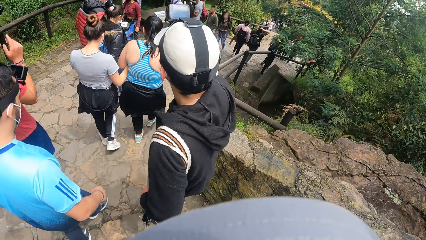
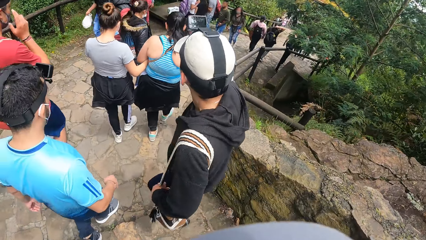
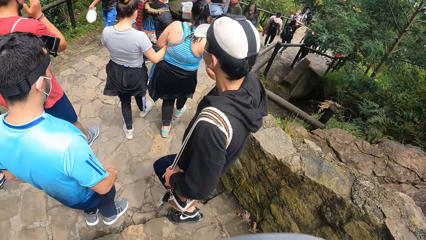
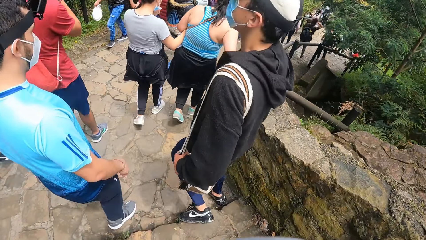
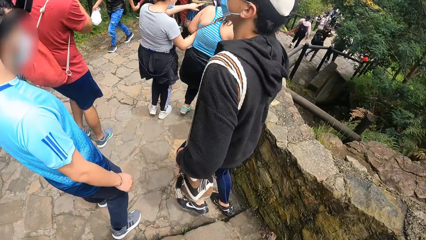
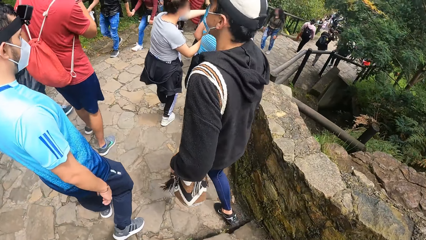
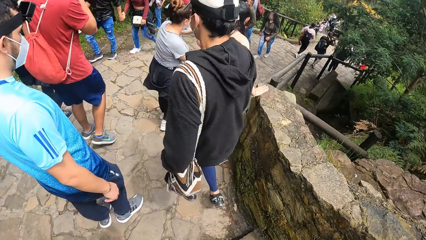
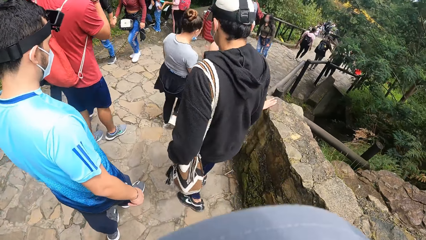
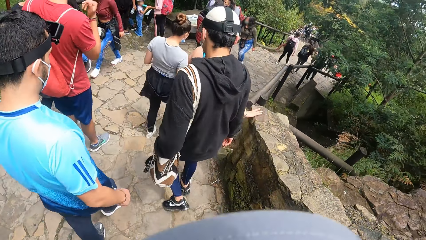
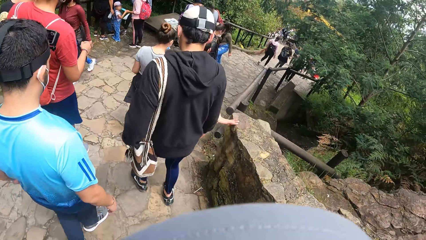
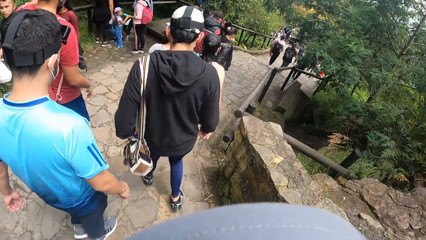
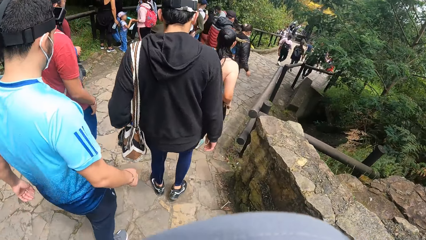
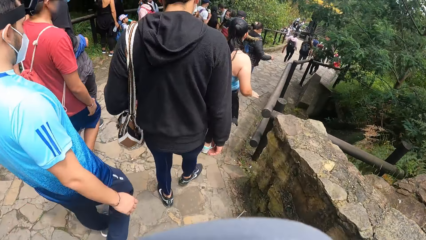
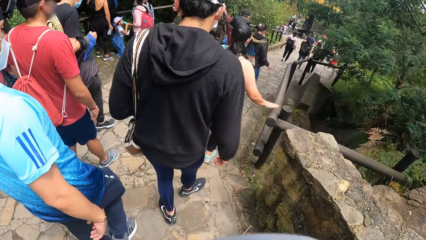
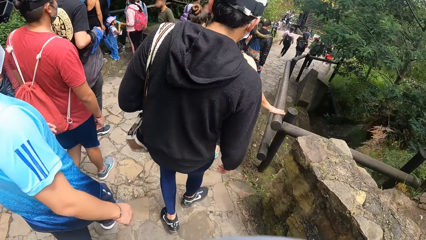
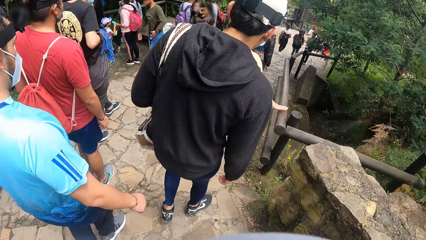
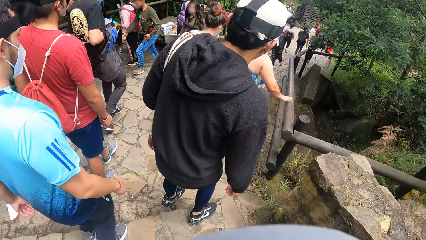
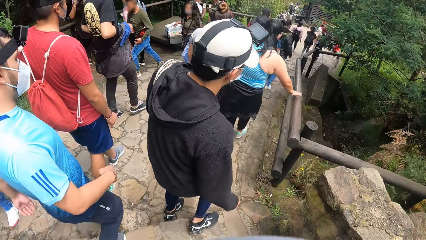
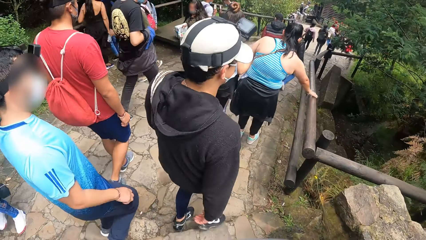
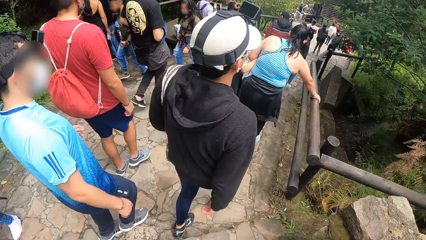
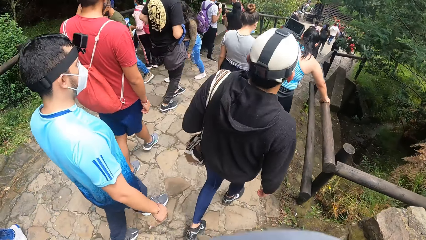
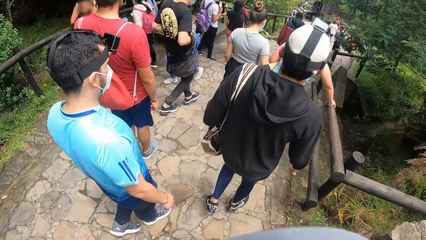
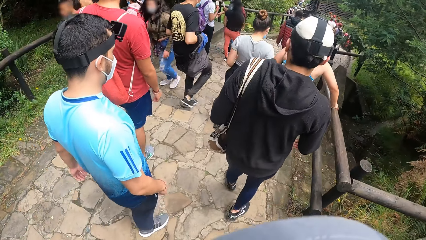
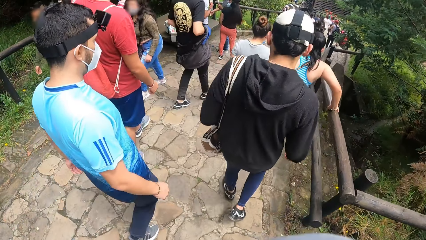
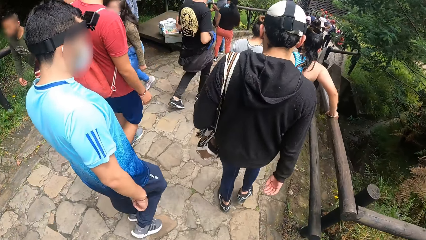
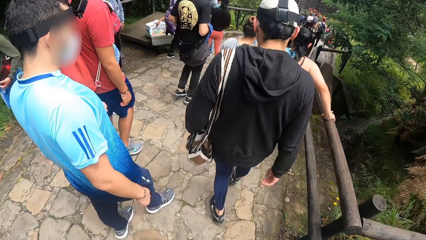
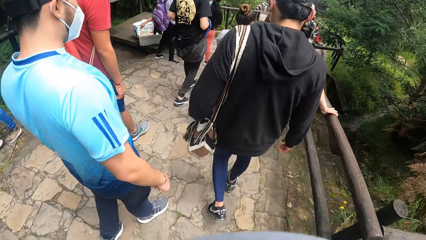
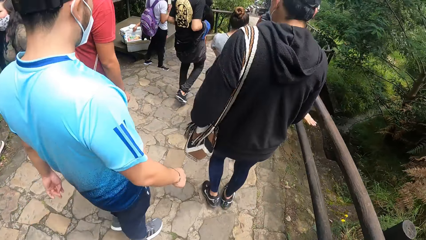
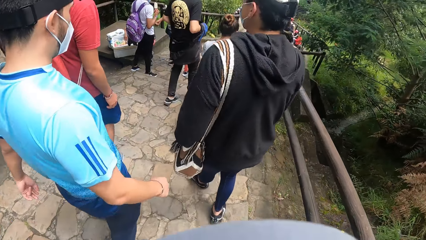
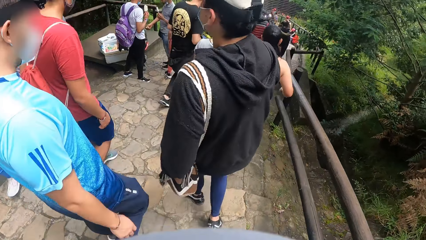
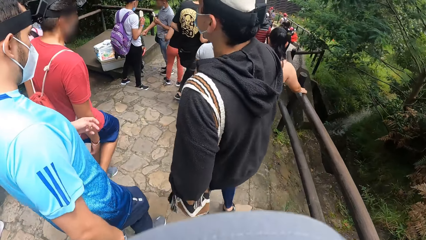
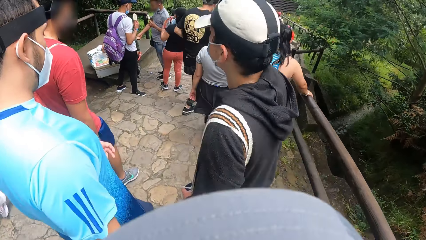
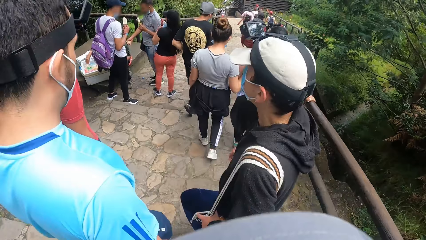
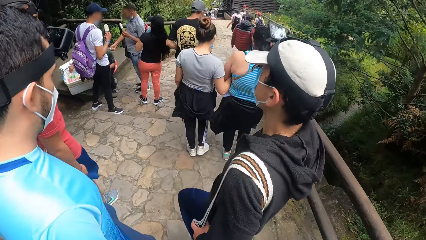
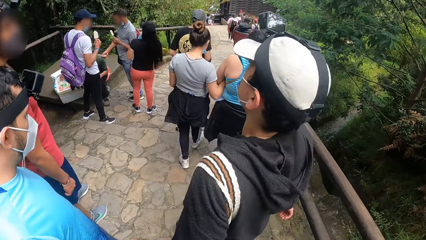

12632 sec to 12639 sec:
A man adjusts the camera on his head down the stairs. The man drops his hand from the camera.

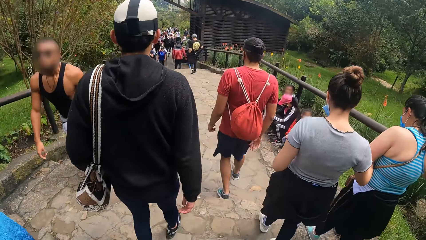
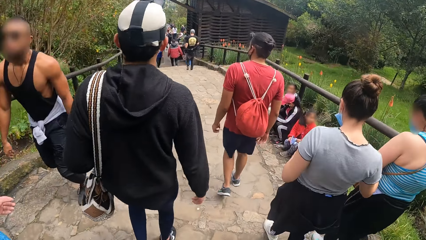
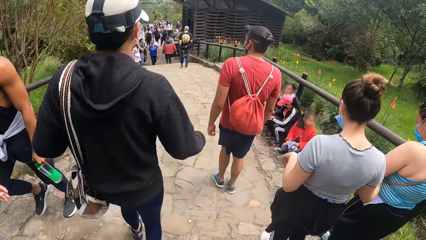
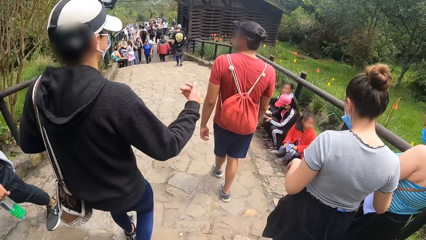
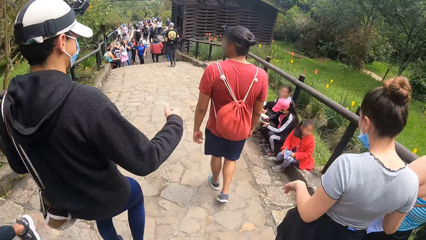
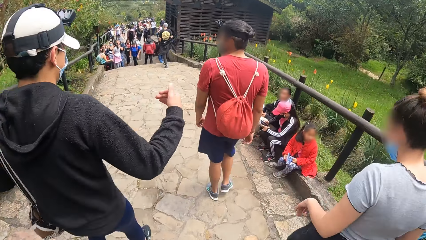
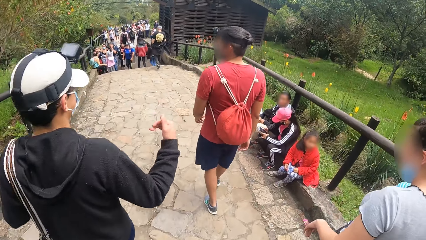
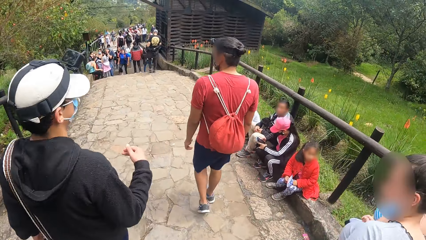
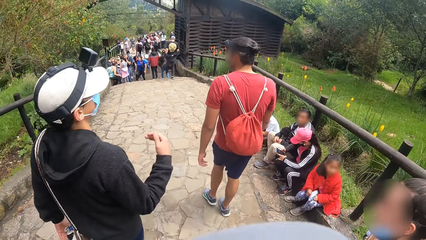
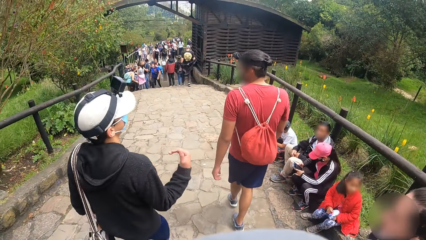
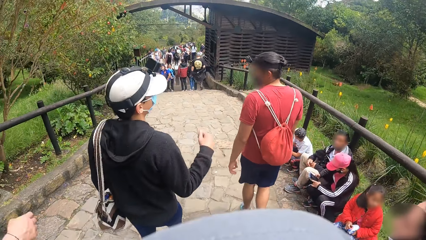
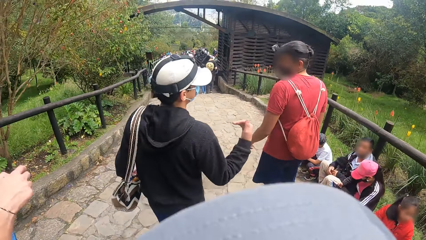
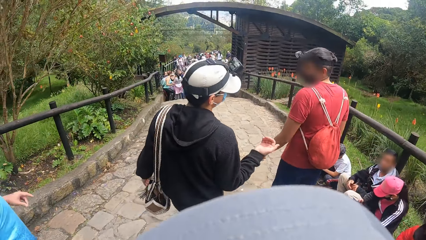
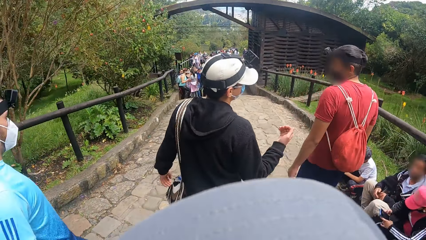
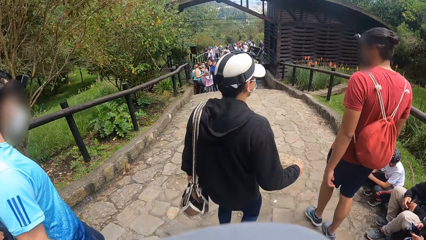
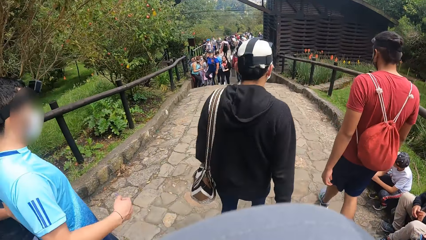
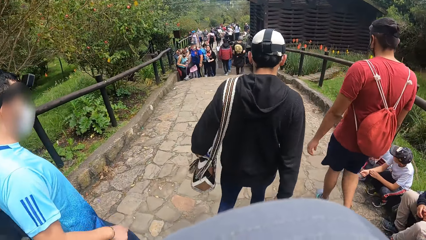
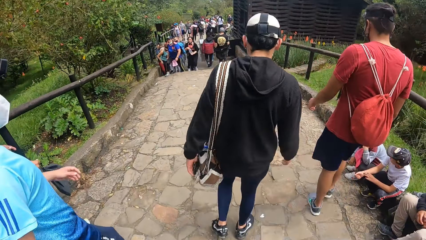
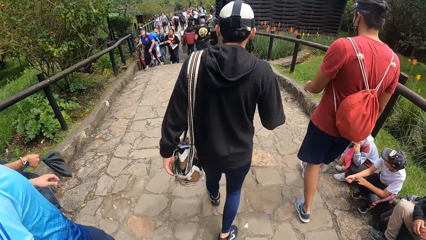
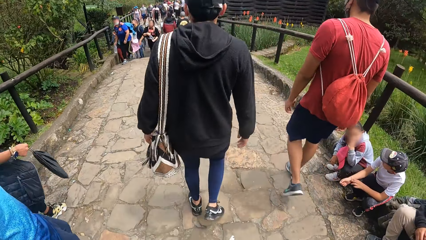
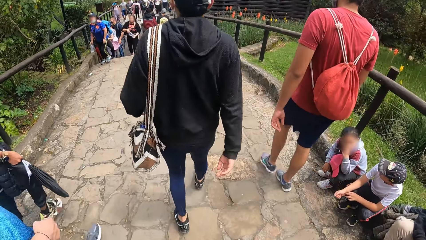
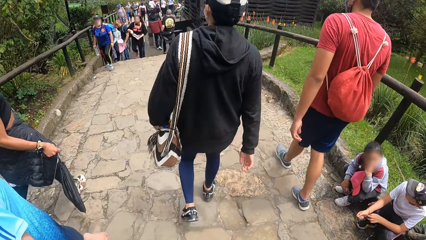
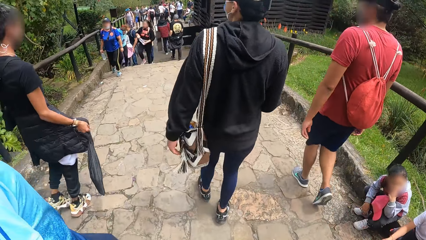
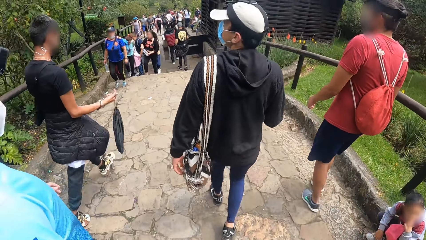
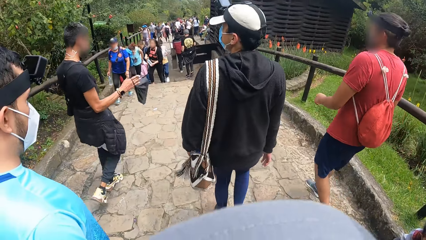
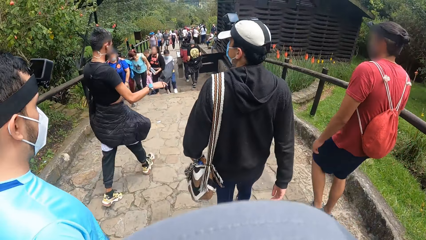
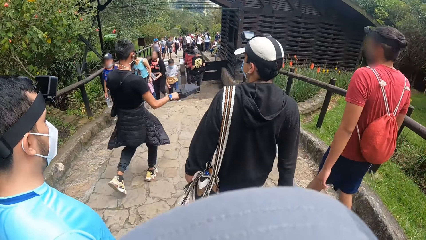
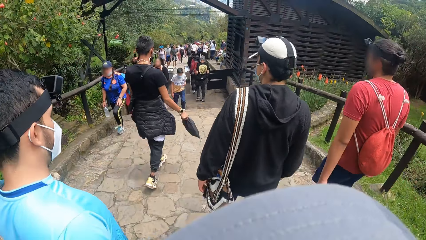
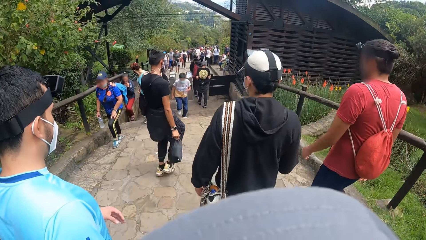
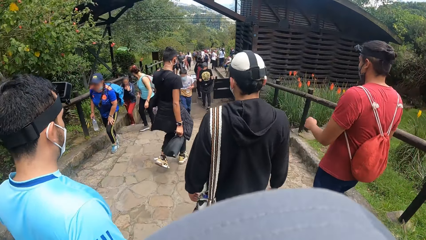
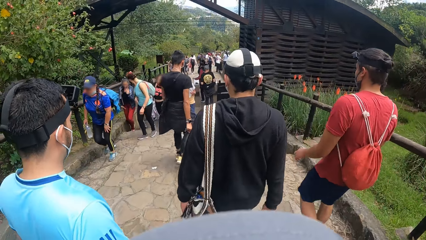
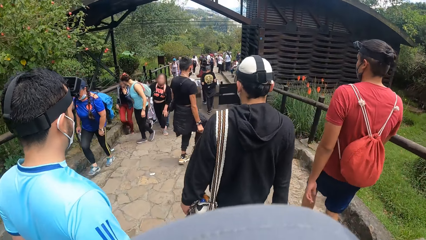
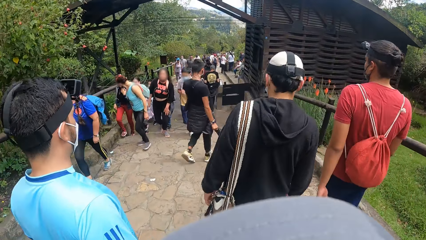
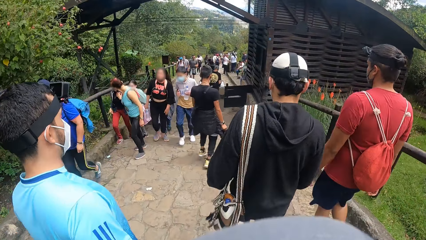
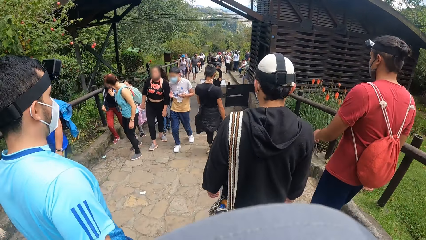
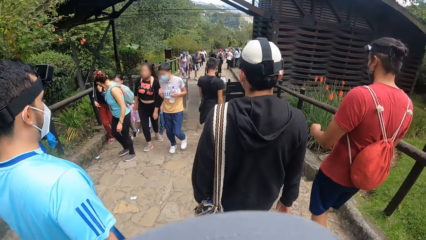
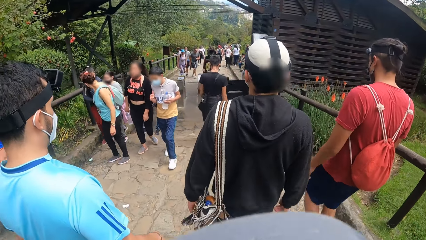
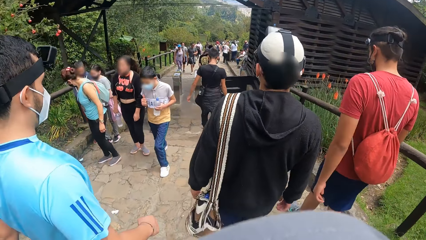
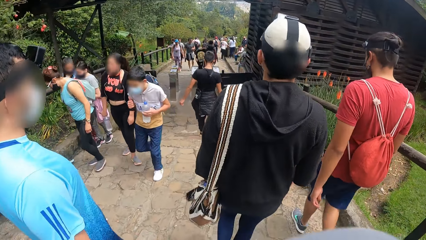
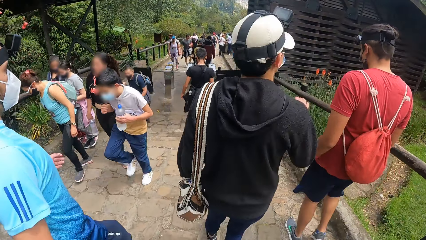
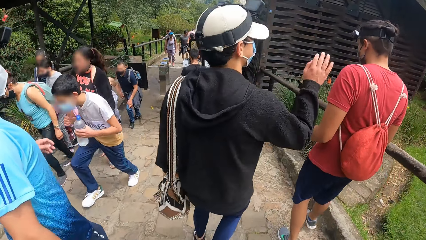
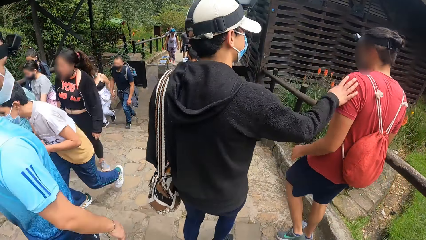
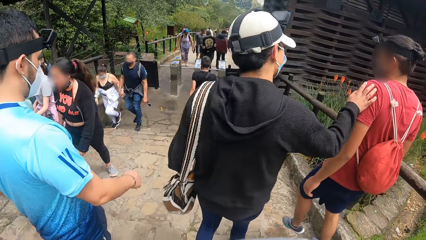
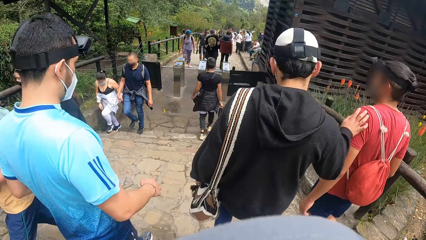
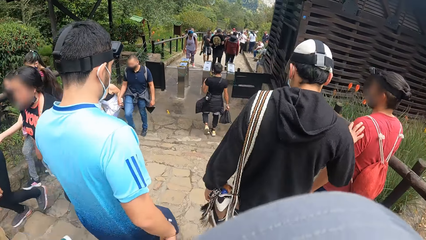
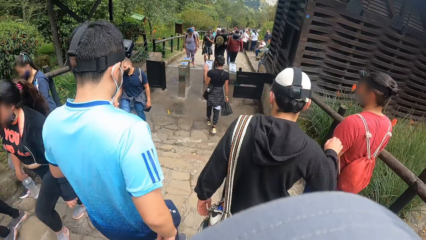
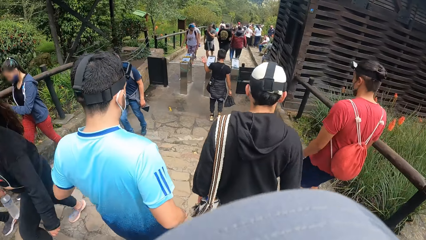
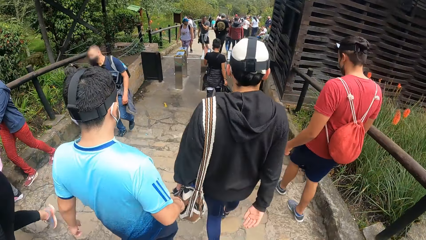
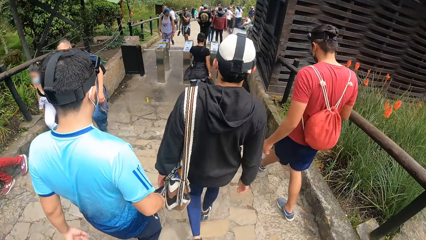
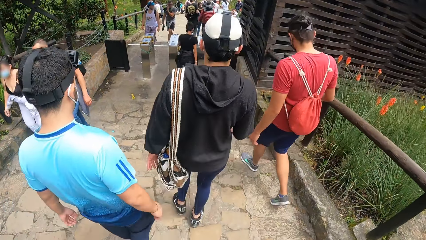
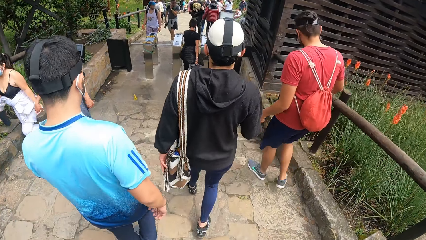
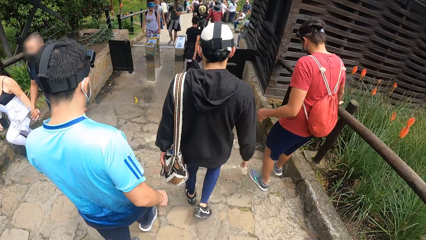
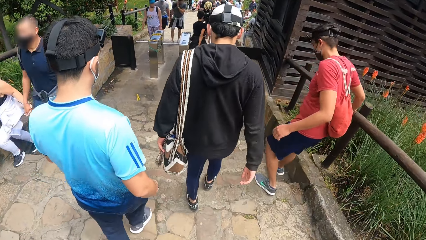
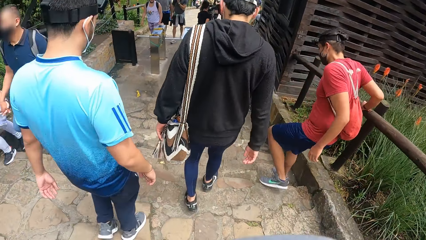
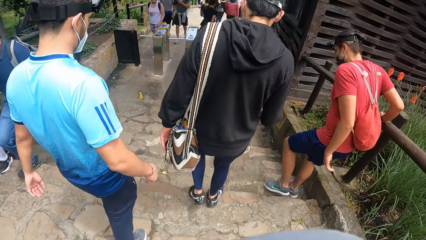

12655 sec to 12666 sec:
A man converses with another man along the pathway on the hill. The first man touches the other man's shoulder with his right hand.
